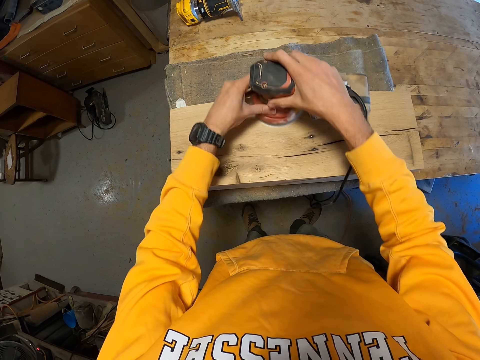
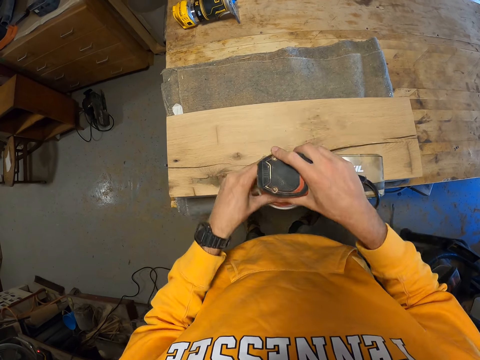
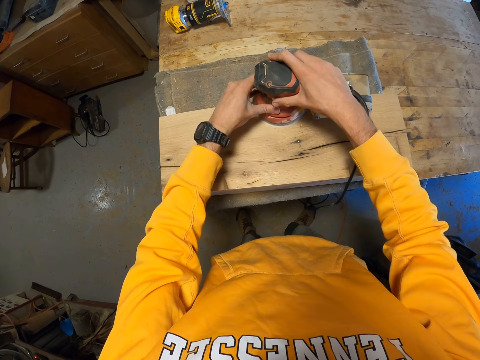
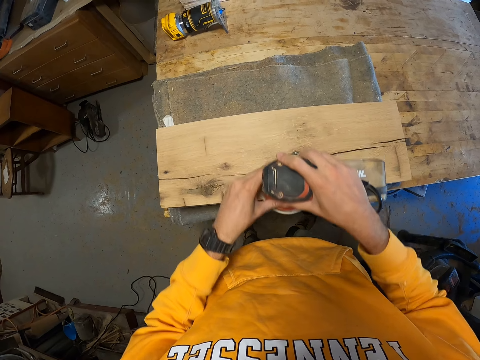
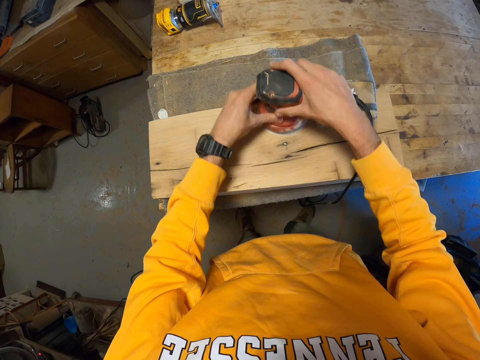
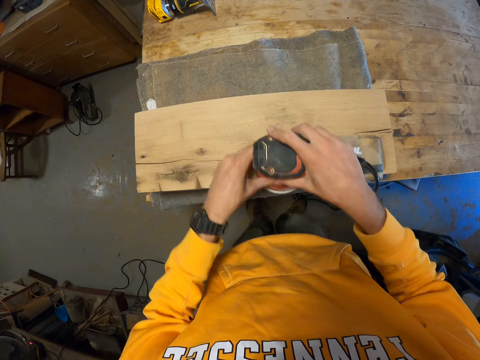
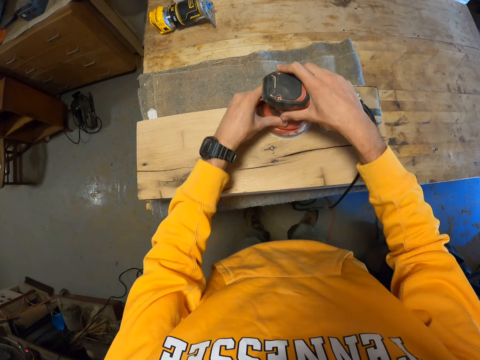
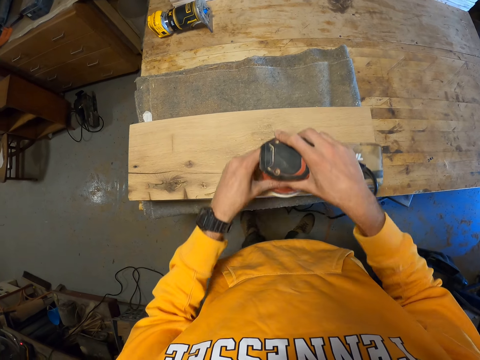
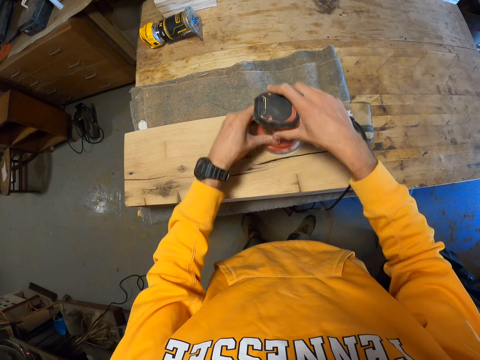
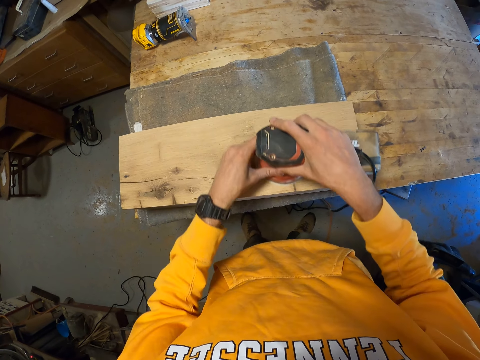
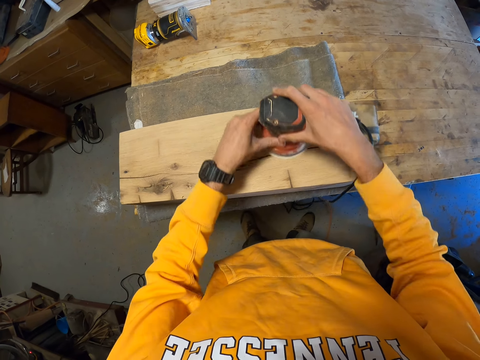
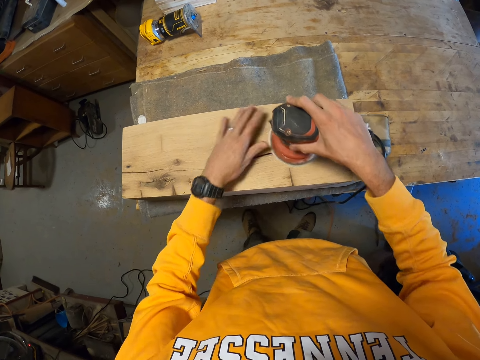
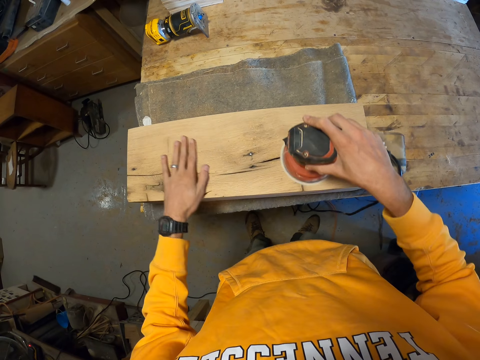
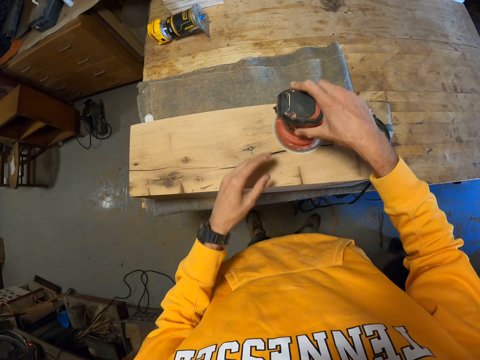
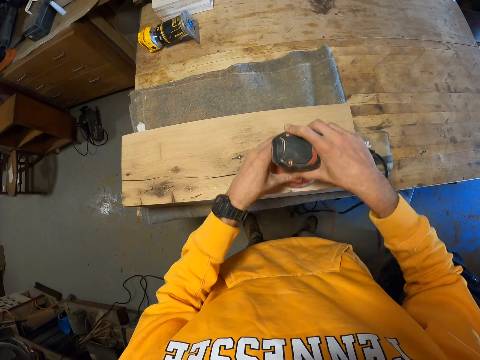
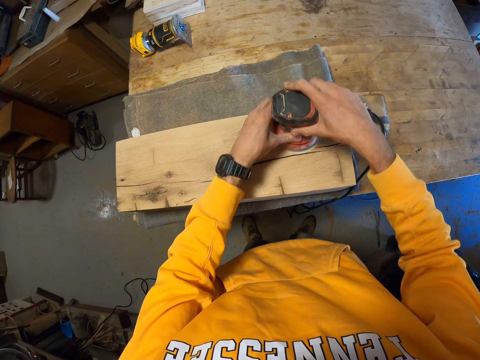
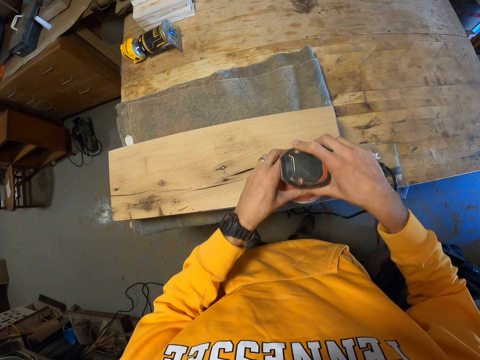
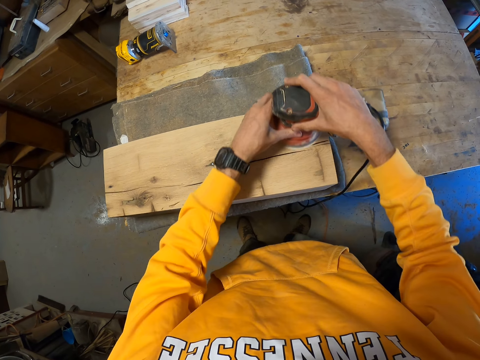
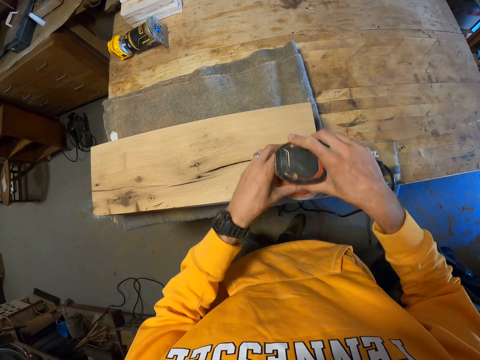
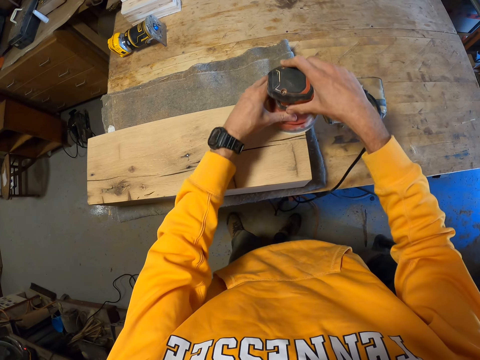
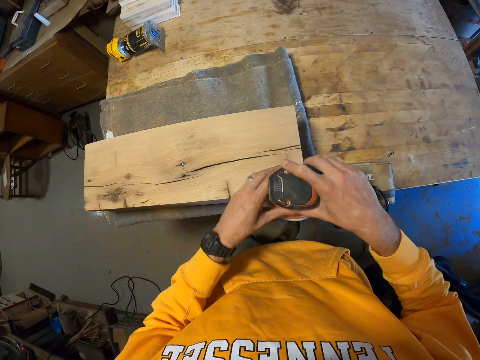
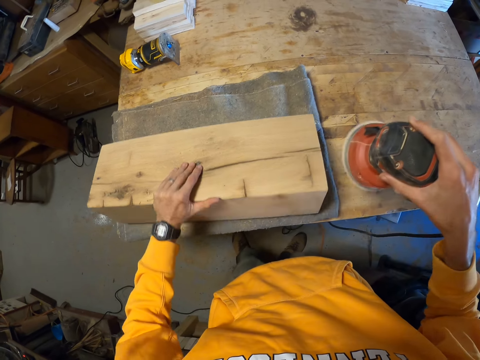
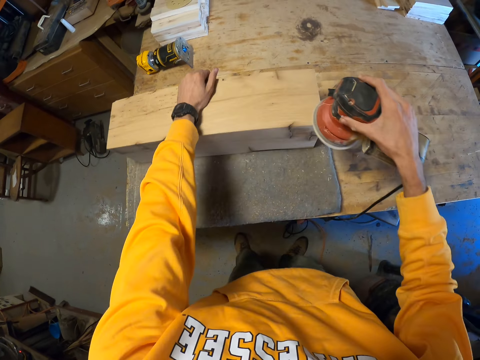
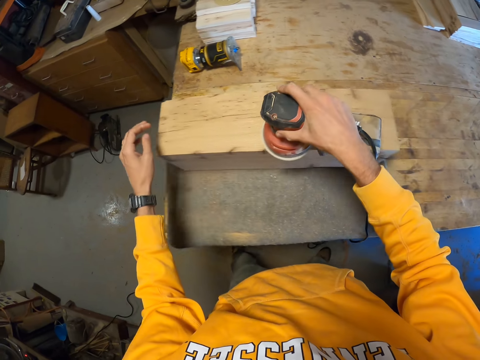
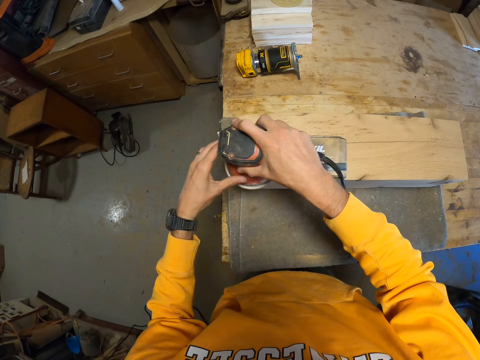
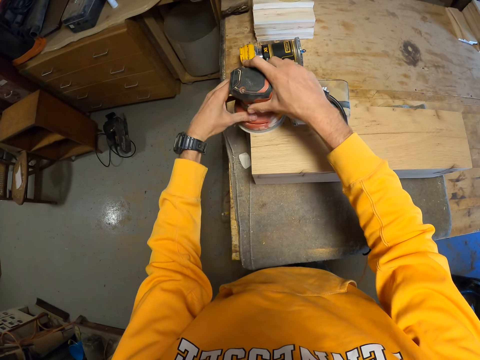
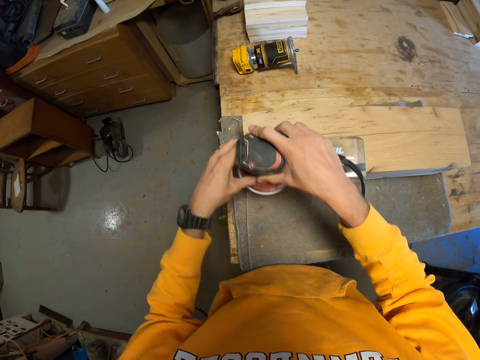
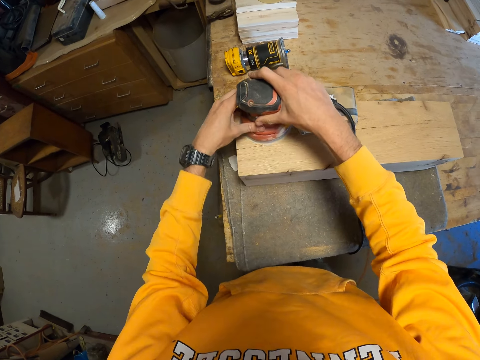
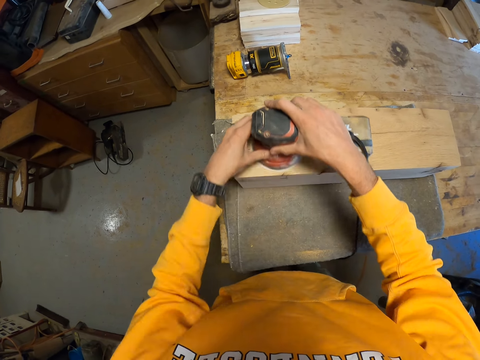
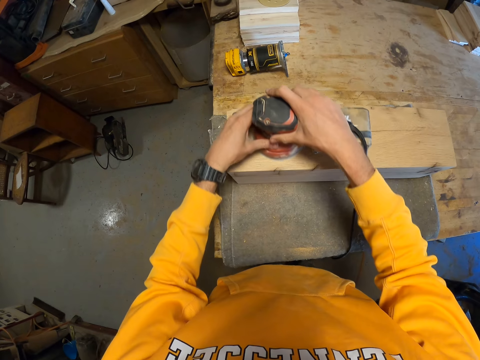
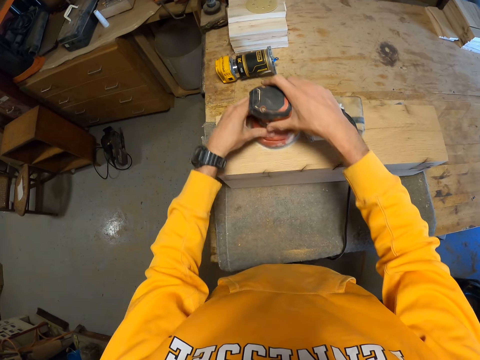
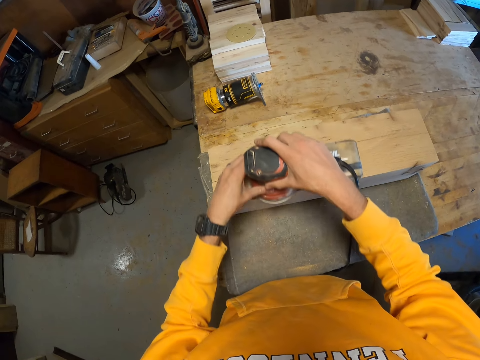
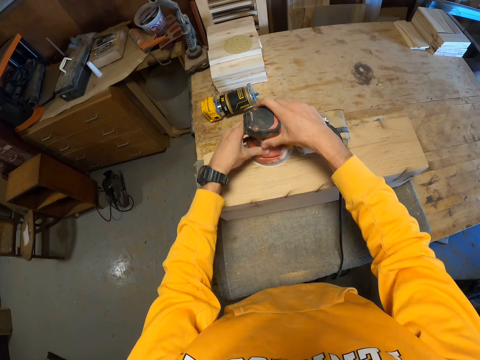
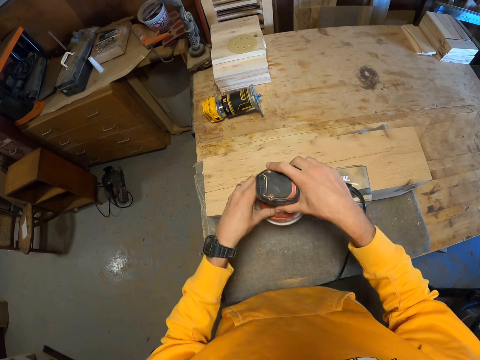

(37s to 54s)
The camera wearer inspects the wood with his left hand. He smoothens the wood with the sander machine in his hands. He turns over the wood with his left hand. He smoothens the wood with the sander machine in his right hand. He smoothens the wood with the sander machine in his hands.

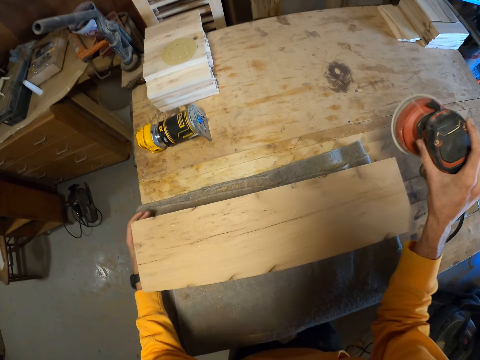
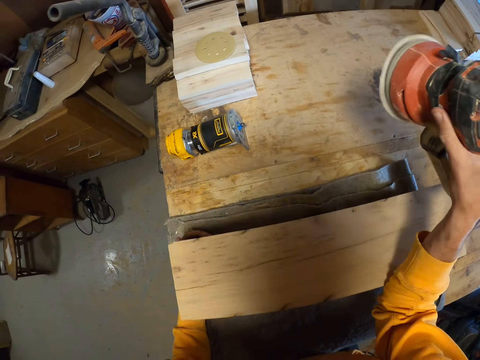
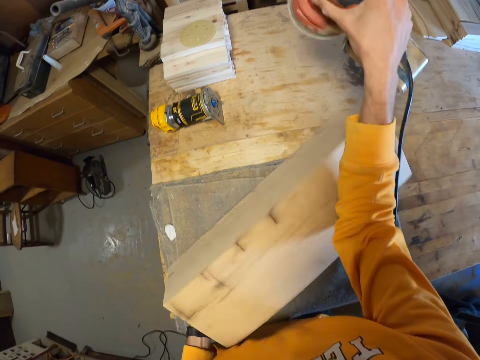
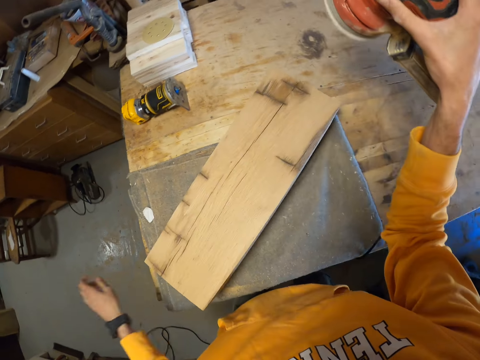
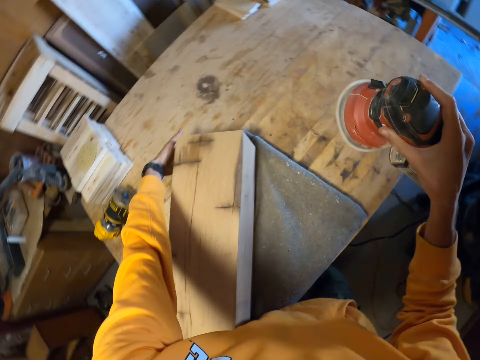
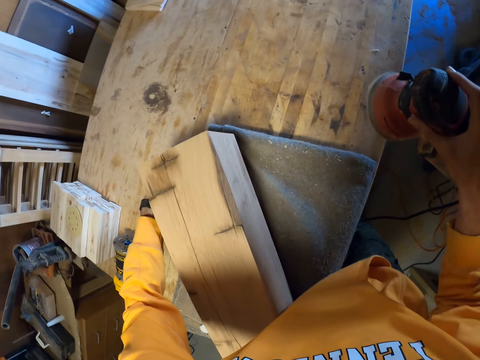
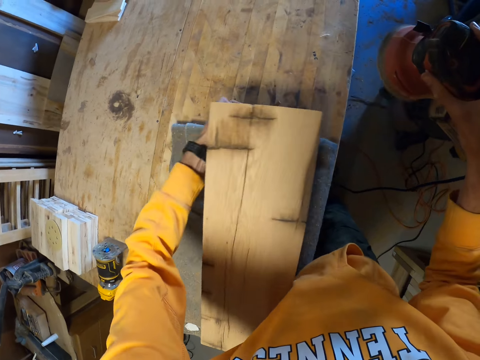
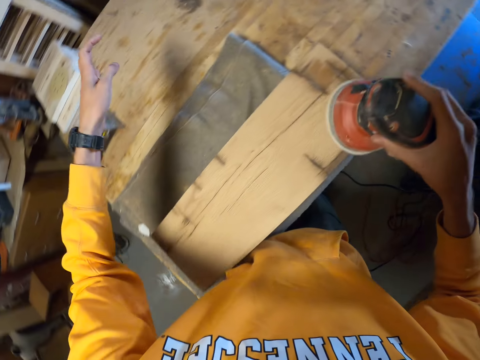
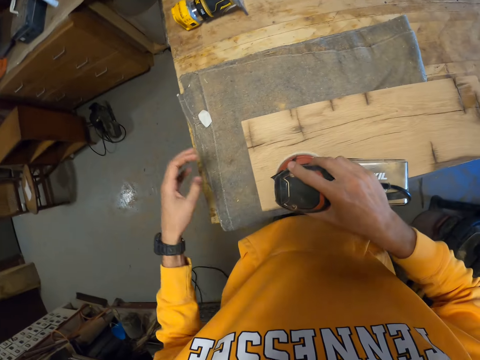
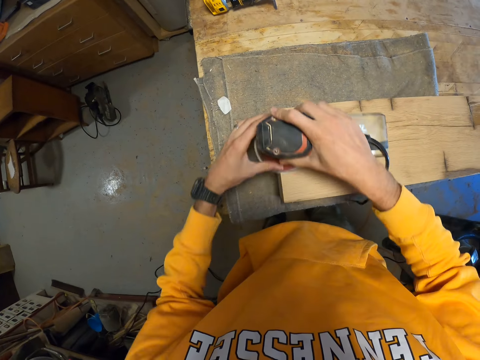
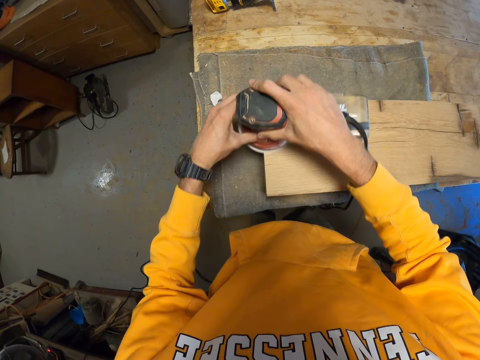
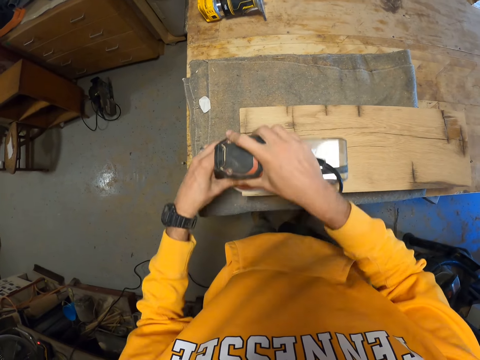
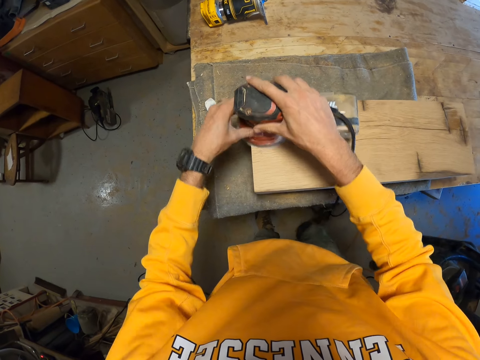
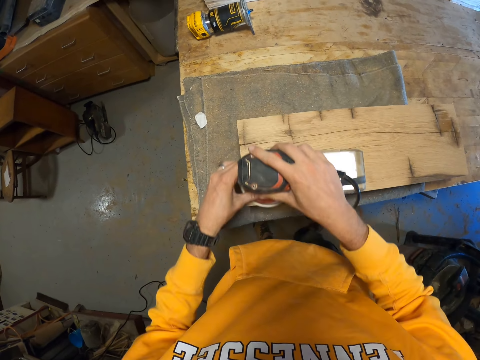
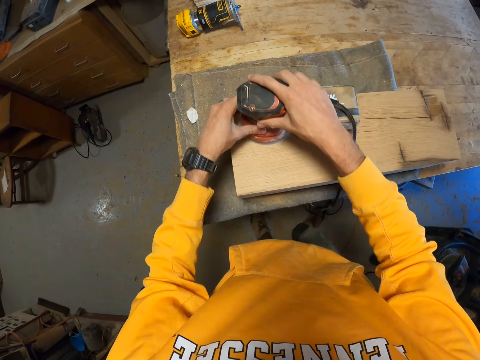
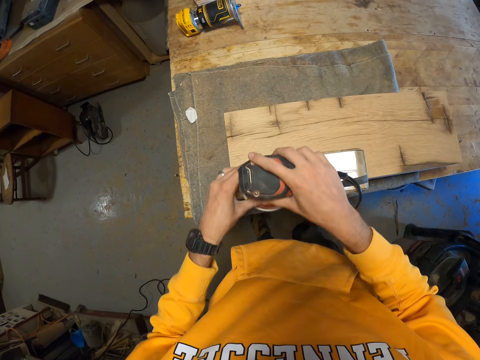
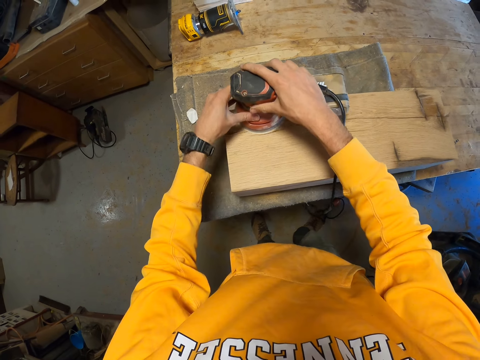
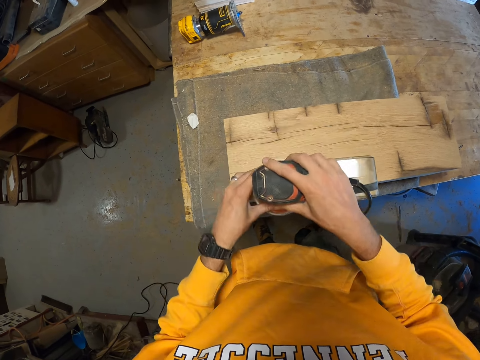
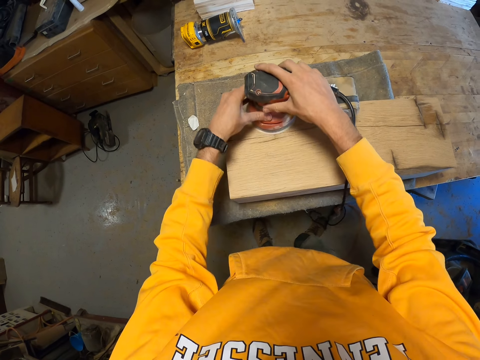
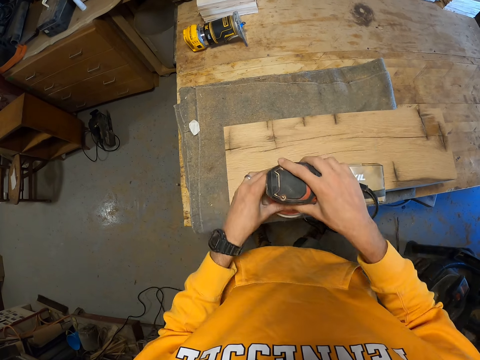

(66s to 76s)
The camera wearer removes the sander machine from the wood with his right hand. He turns over the wood on the table with his hands. He turns over the wood on the table with his left hand. He moves the wood with a hand. He smoothens the wood with the sander machine in his hands.
